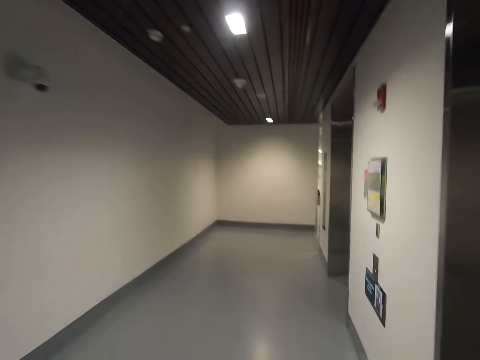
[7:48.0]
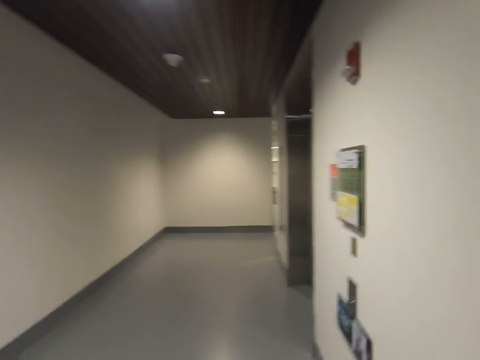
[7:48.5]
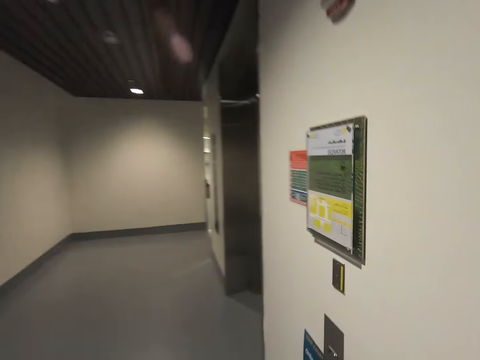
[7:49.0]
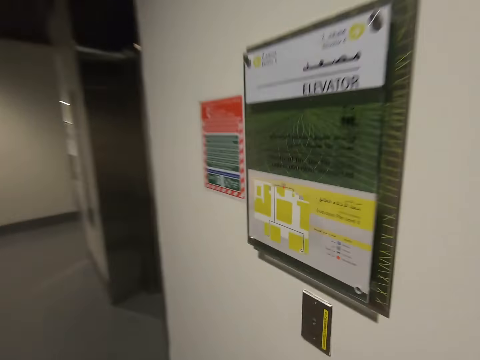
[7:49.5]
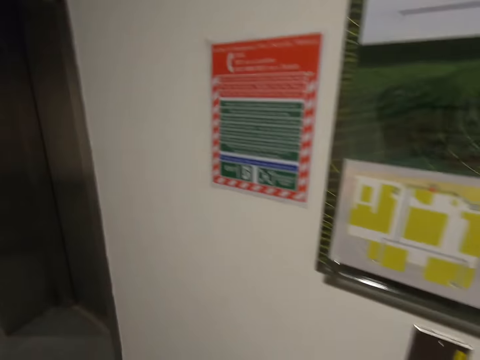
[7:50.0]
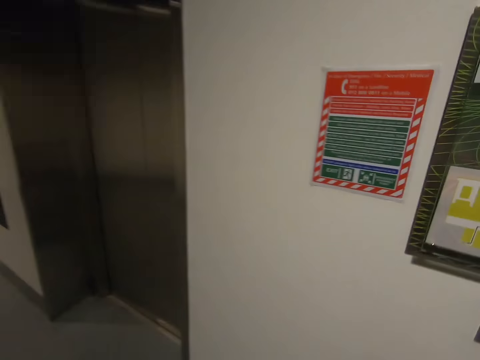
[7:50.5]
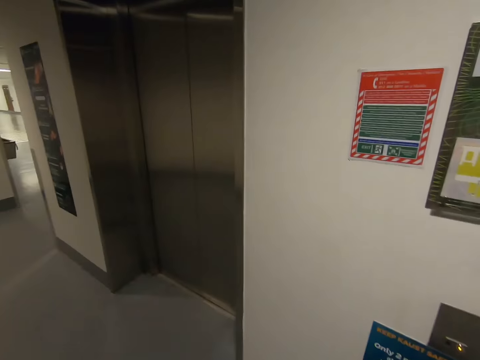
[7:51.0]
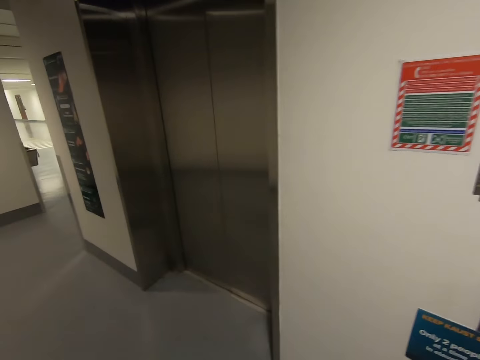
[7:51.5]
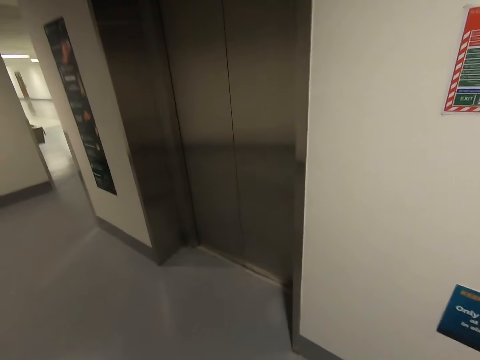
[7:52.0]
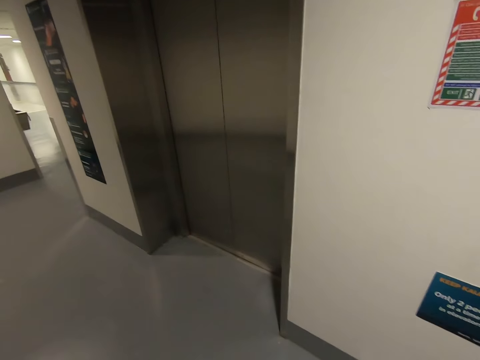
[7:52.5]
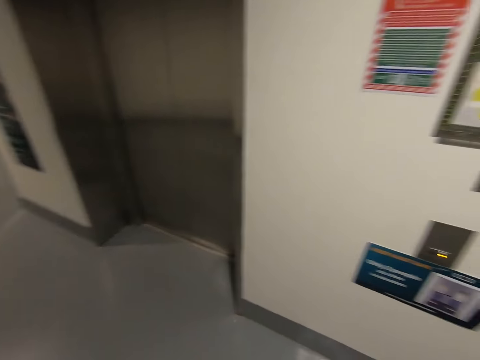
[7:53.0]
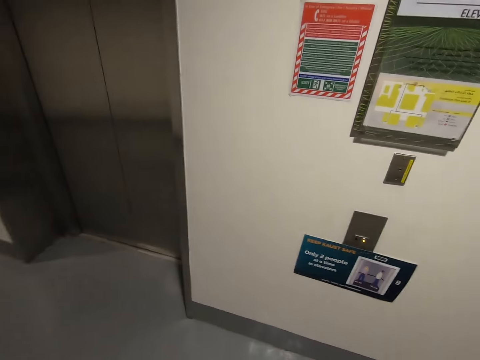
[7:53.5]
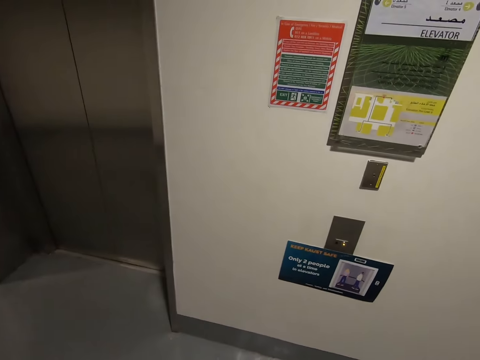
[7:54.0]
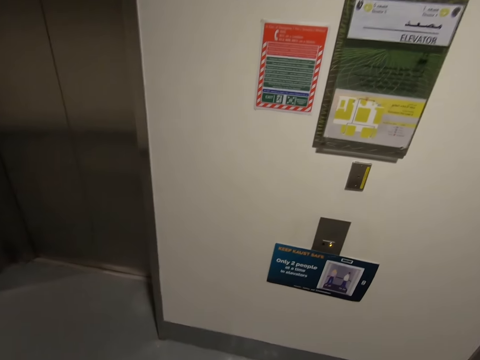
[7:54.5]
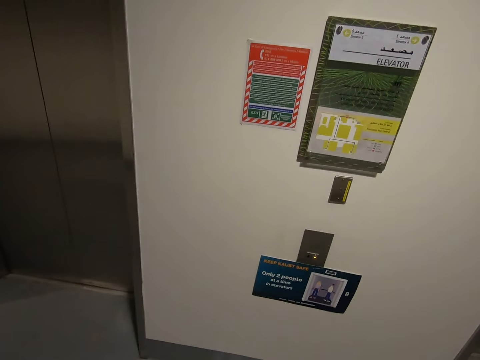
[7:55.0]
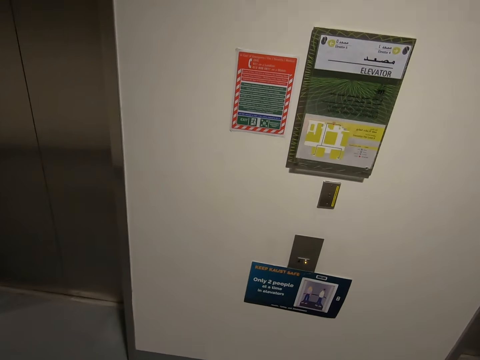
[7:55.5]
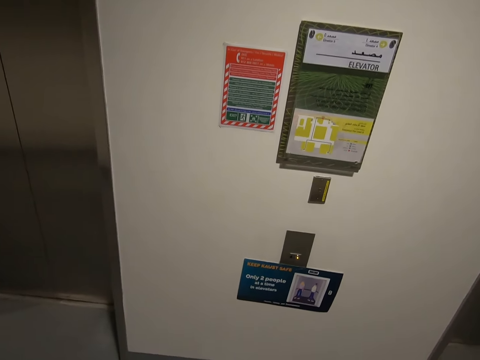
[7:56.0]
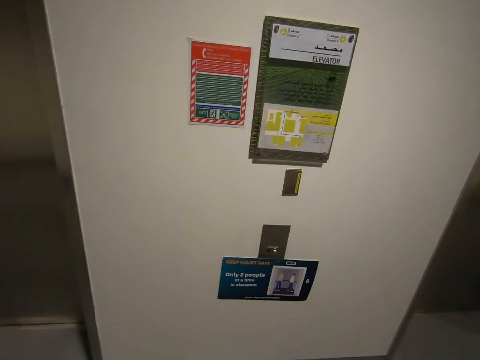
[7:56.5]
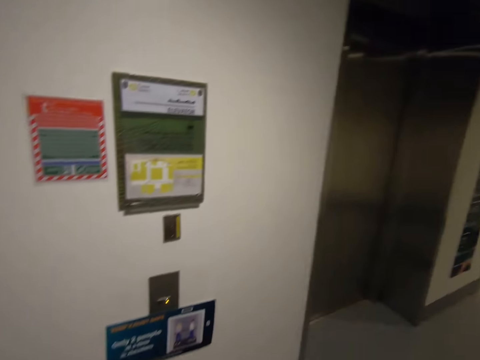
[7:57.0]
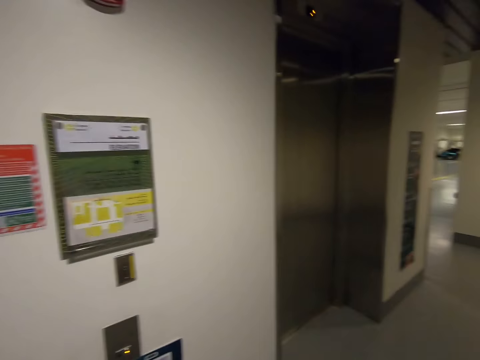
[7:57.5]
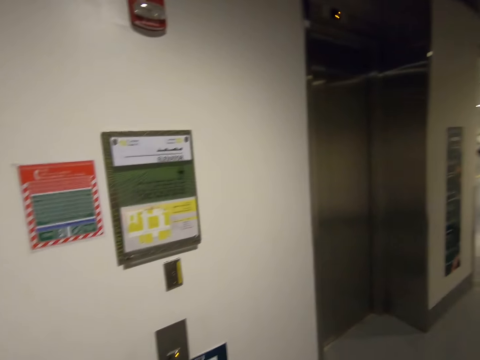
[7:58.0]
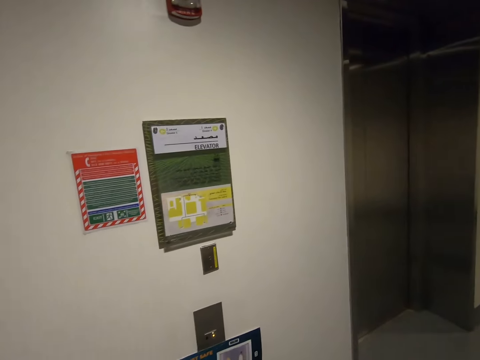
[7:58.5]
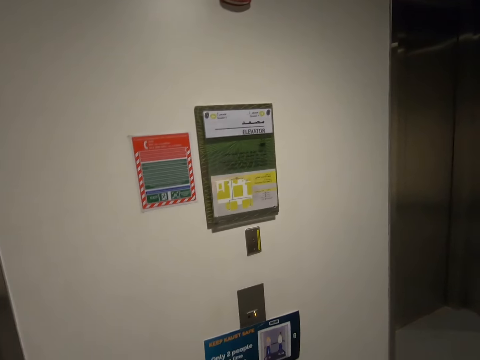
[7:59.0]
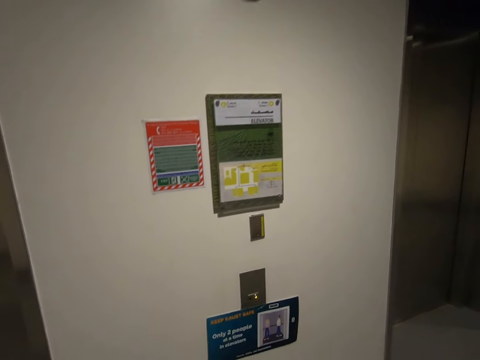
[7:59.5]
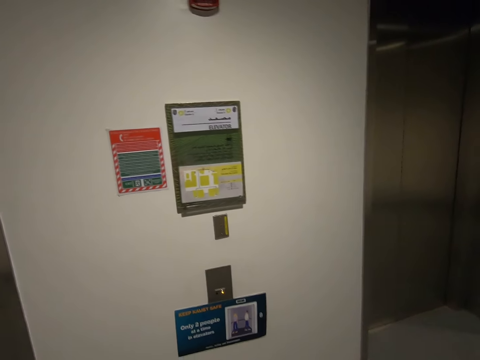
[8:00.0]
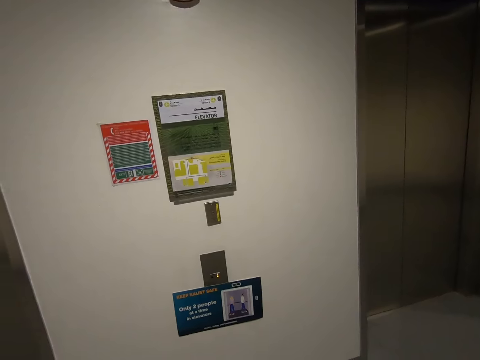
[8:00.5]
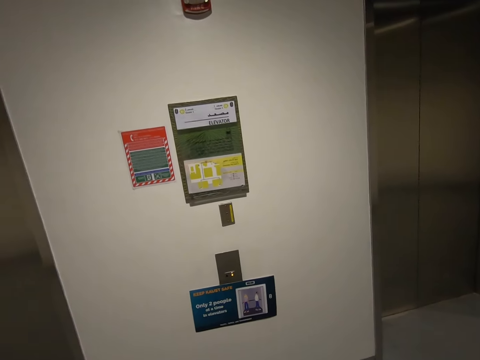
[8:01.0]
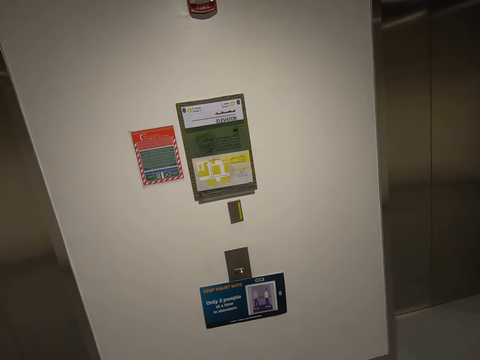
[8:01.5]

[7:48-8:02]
The camera wearer stops at the elevator. They look around.

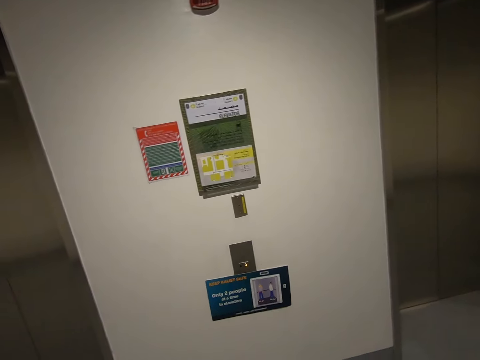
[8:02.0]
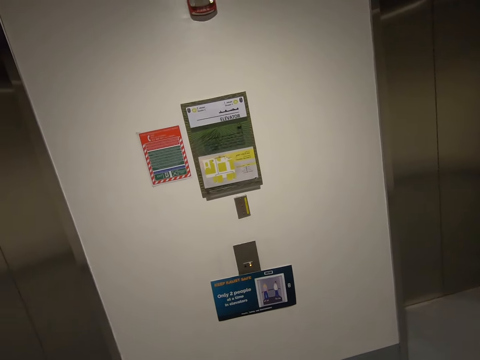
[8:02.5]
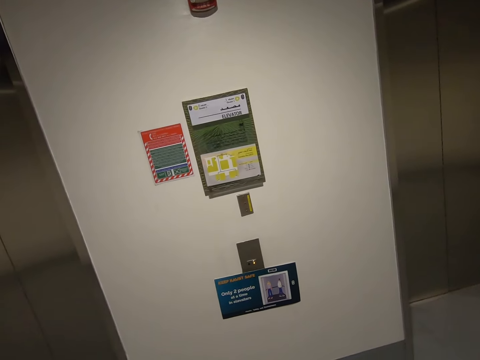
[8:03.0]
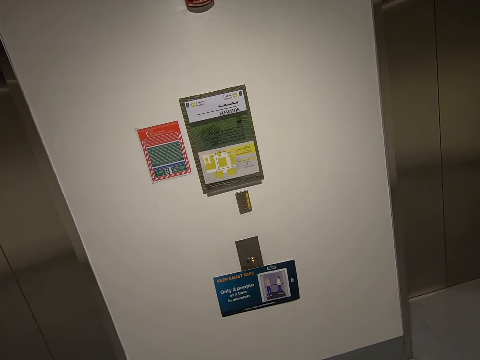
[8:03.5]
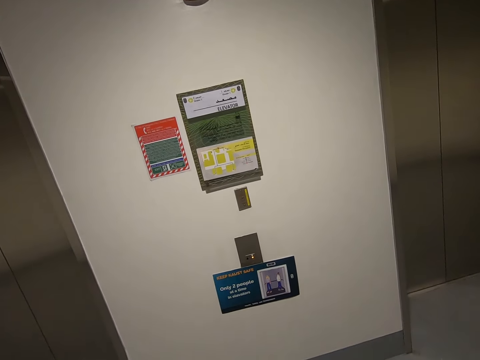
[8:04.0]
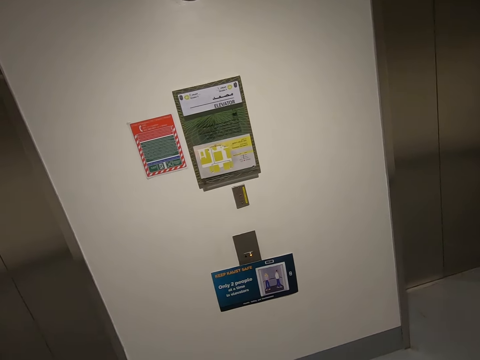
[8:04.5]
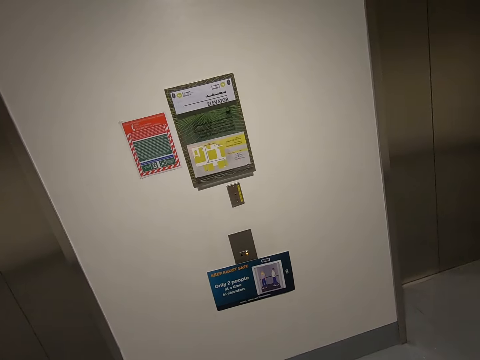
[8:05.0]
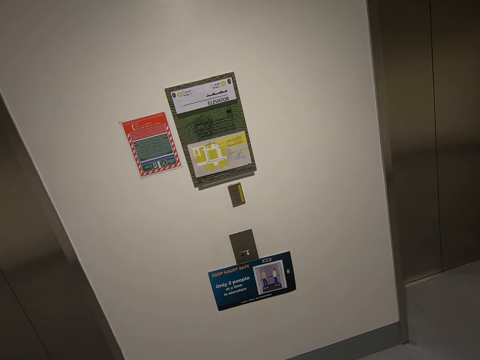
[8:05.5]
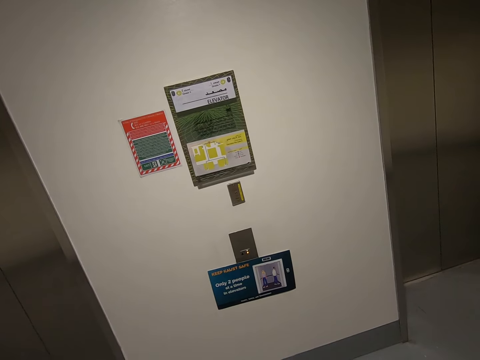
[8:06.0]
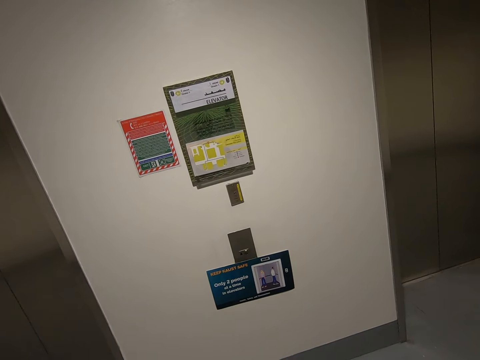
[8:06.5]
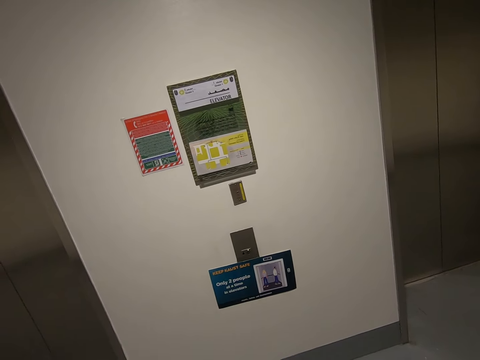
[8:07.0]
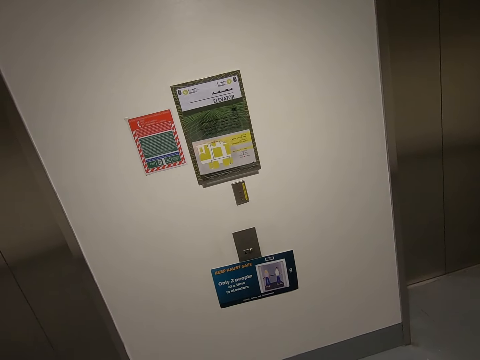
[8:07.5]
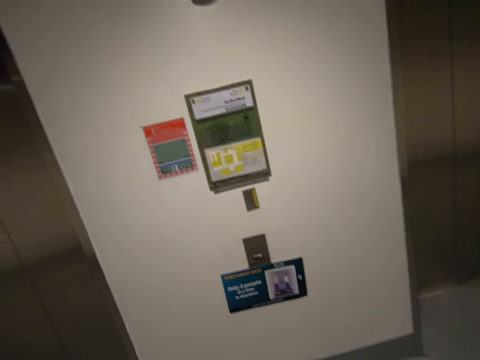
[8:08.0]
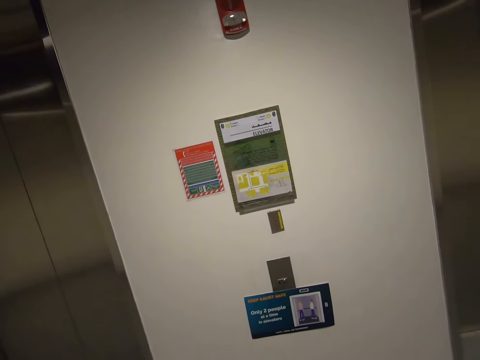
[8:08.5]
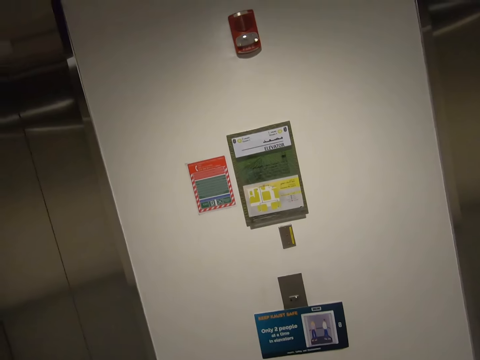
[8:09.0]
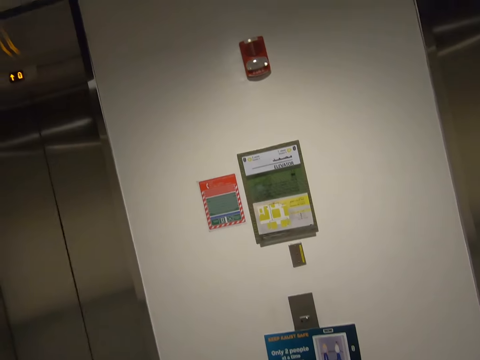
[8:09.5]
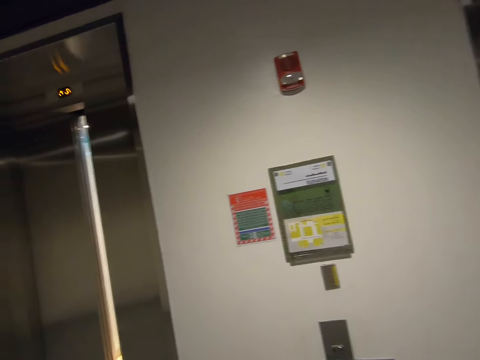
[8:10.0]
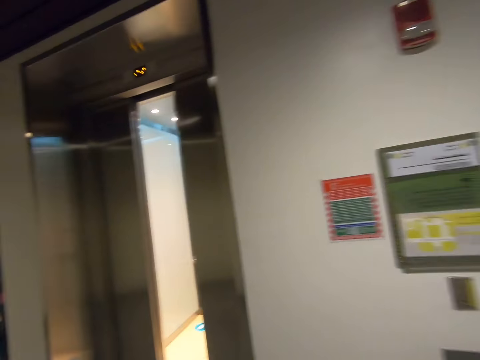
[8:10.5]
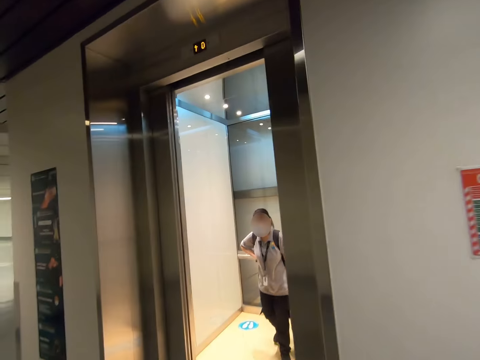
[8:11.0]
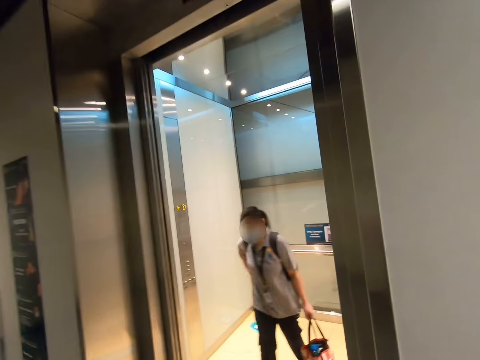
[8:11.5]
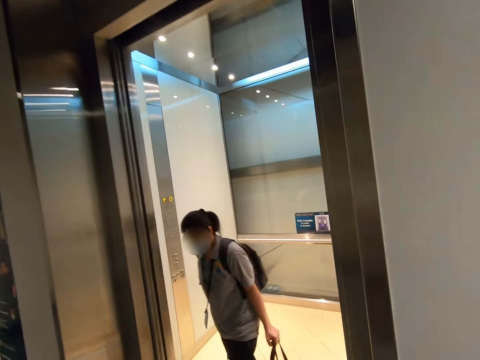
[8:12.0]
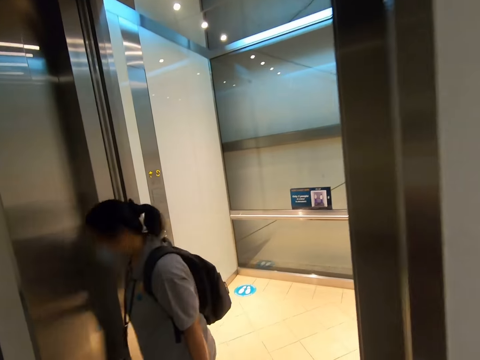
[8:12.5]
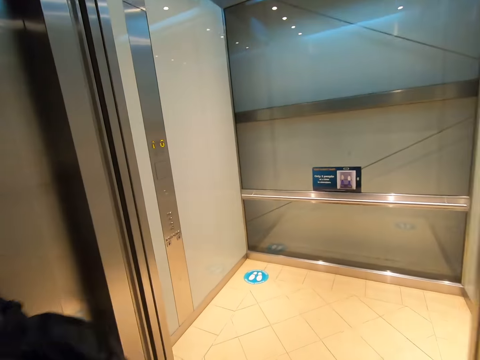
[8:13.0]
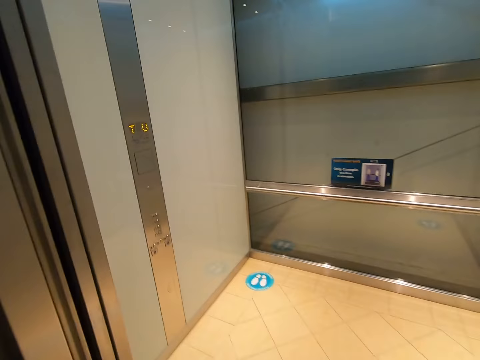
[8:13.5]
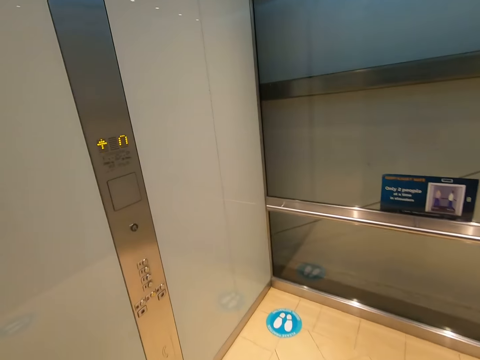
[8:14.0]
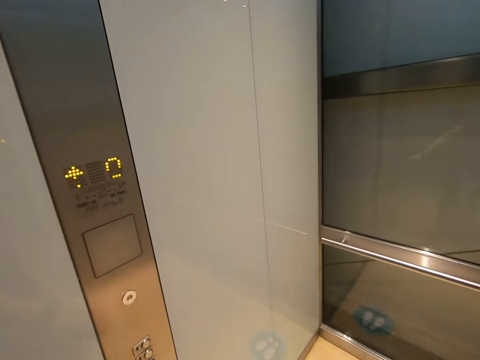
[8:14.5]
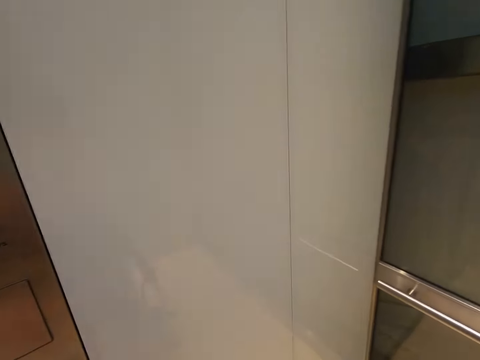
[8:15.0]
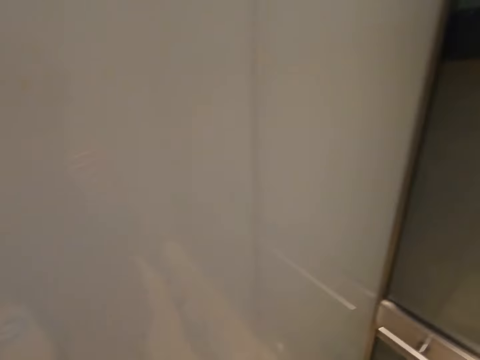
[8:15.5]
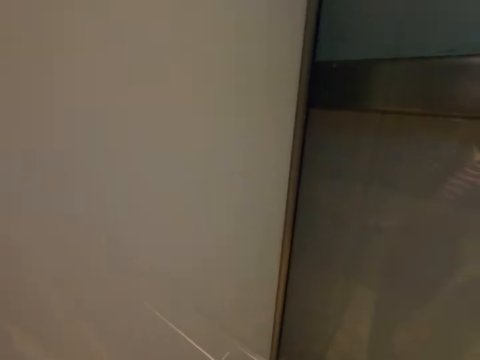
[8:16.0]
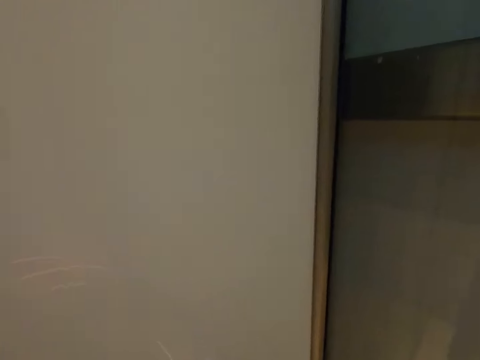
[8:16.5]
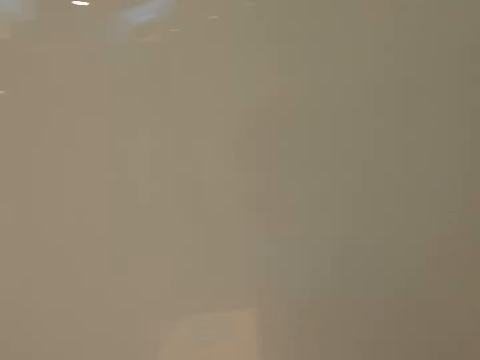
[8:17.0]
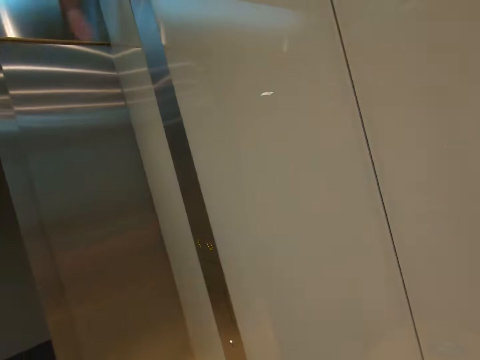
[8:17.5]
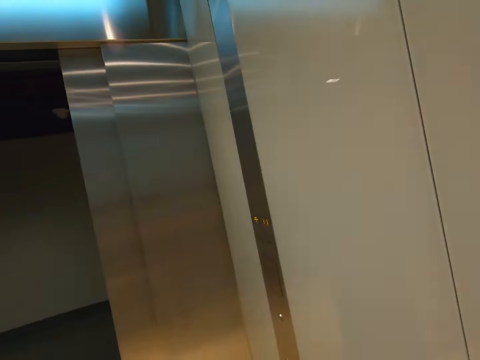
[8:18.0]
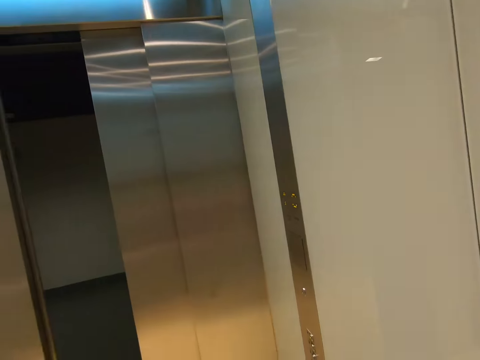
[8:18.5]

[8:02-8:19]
The camera wearer looks around. They enter the elevator. They walk in on the left. They turn around.
